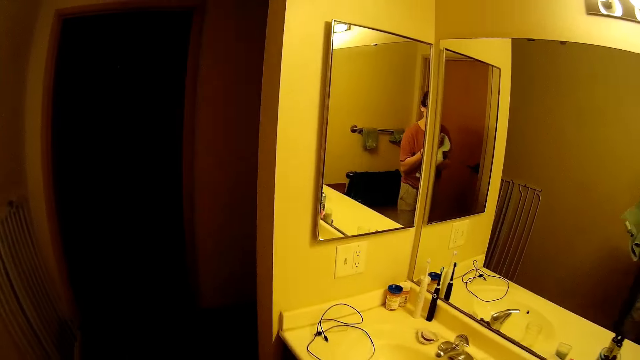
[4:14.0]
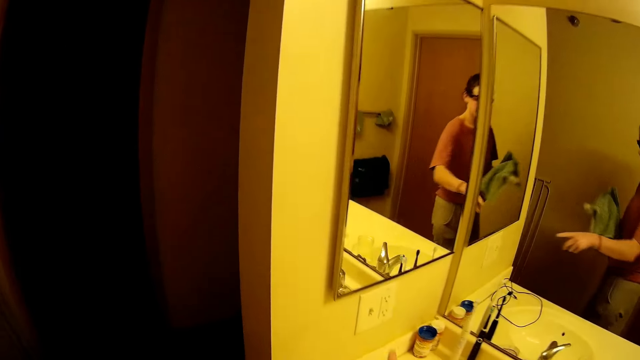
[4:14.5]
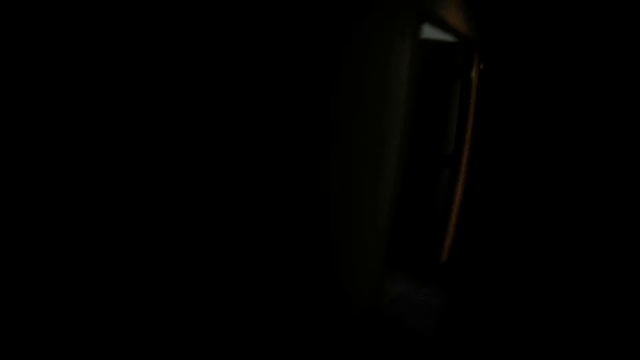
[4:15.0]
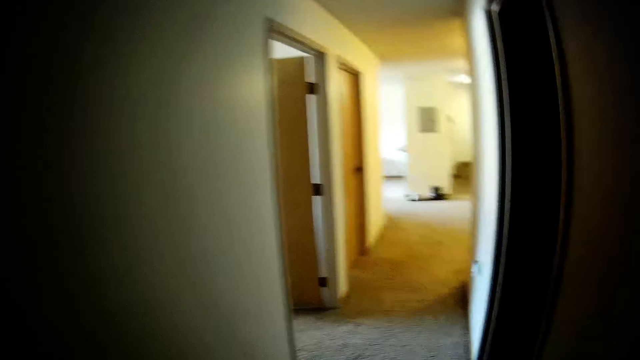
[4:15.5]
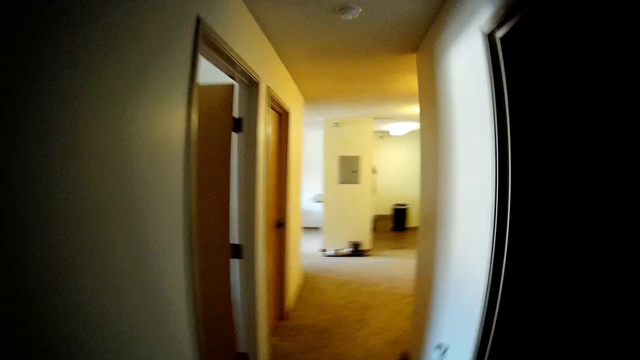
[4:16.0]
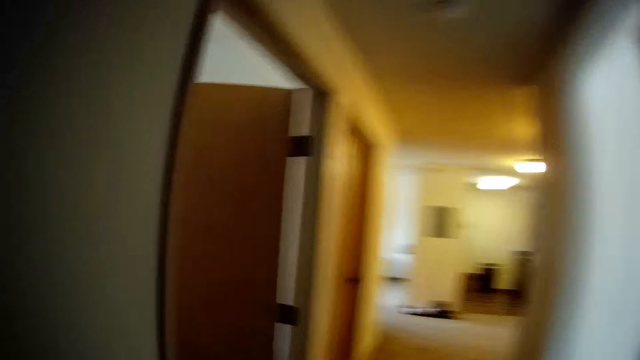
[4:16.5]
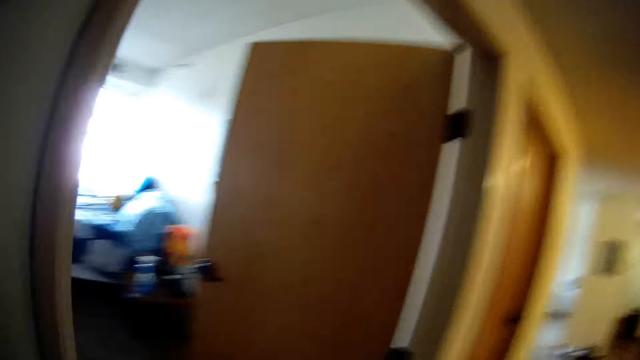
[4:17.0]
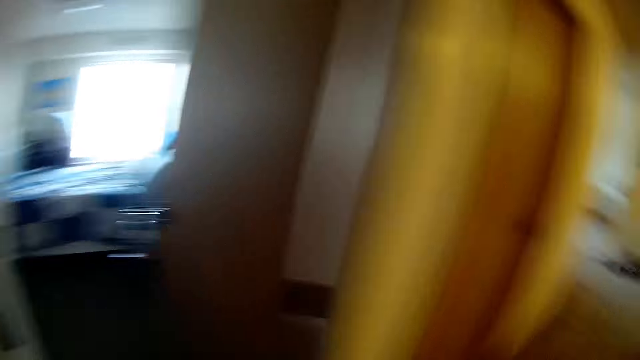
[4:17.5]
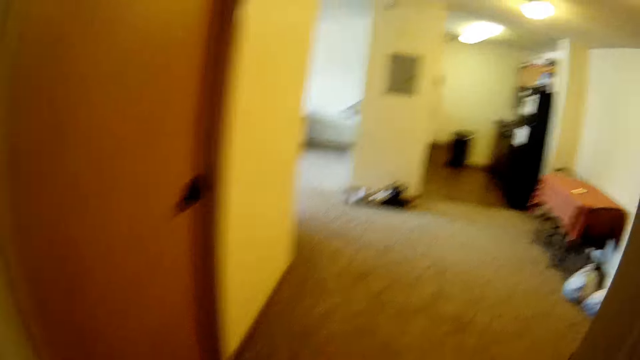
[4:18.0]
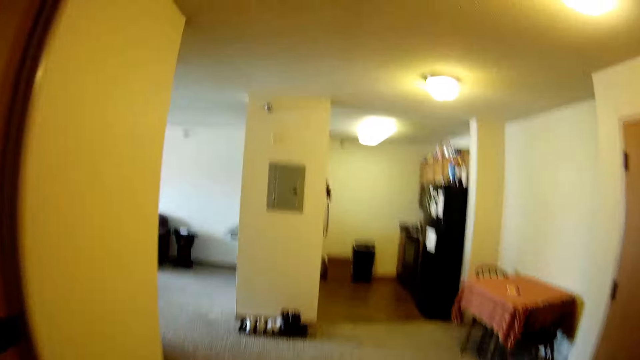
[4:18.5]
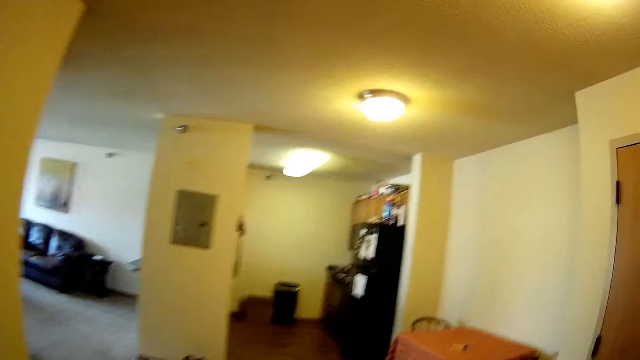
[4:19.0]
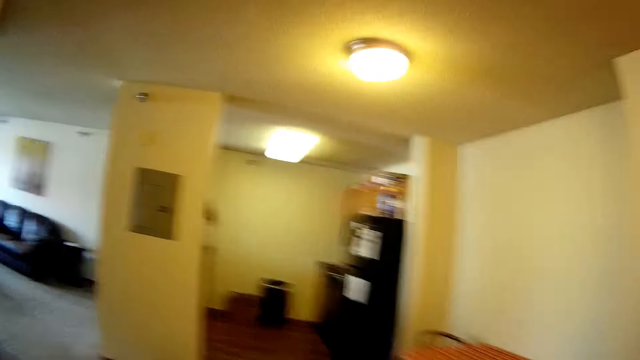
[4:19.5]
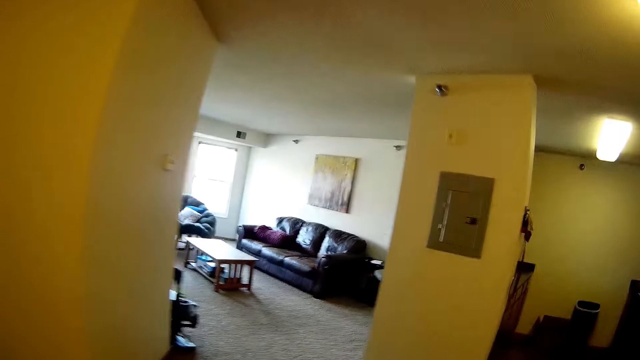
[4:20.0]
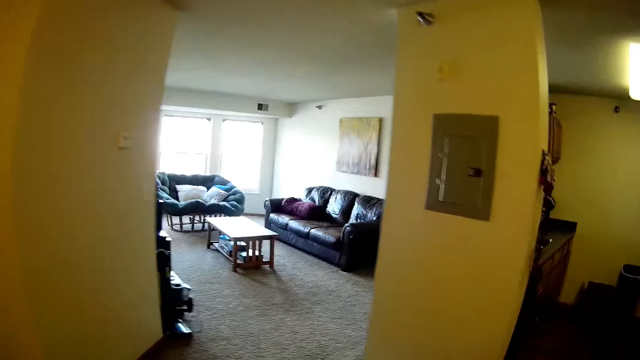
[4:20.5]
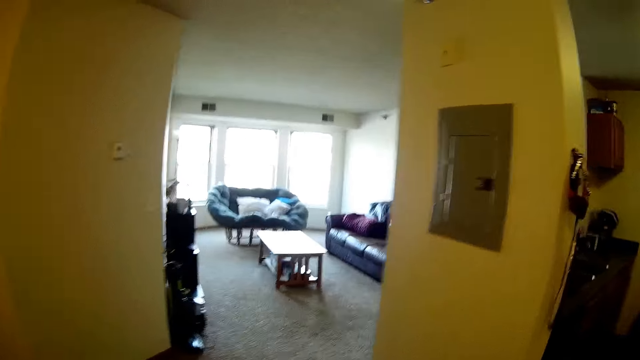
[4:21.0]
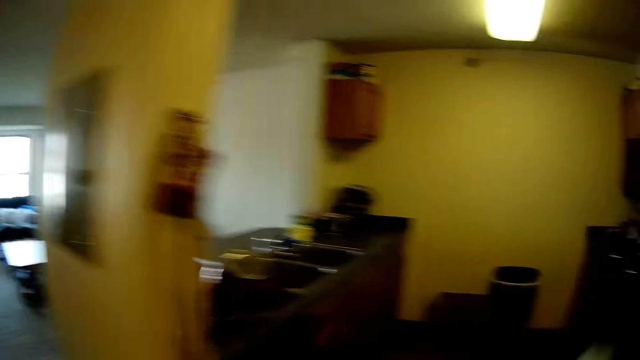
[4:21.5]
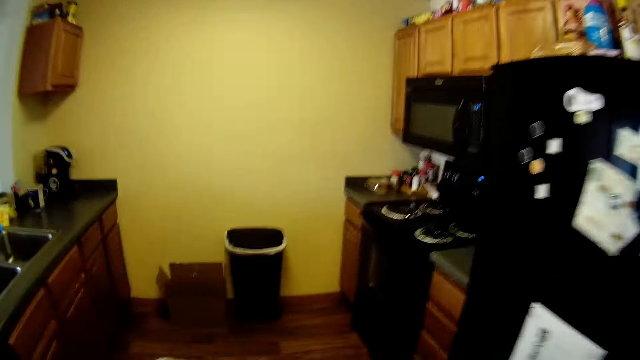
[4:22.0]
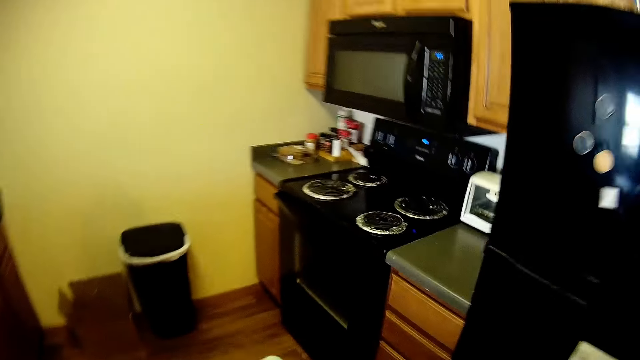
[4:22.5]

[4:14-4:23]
The camera wearer turns off the light switch in the room. They open the door. They walk around. They walk towards the kitchen.

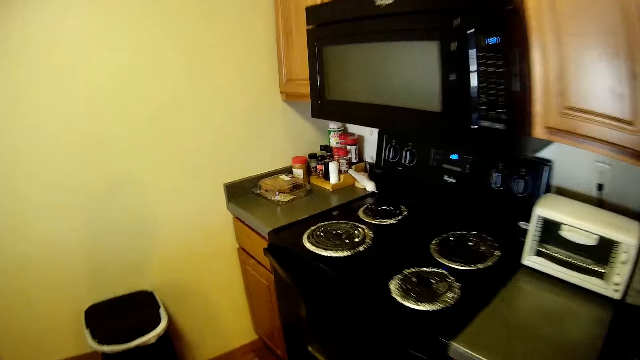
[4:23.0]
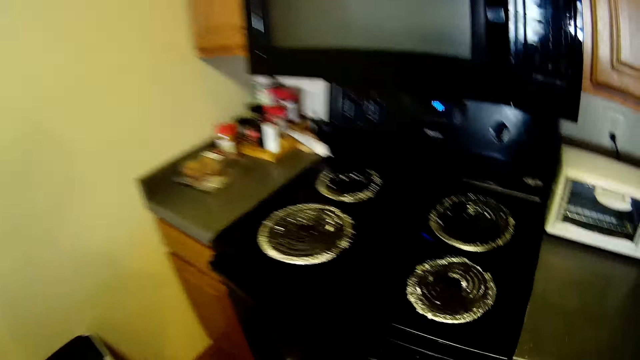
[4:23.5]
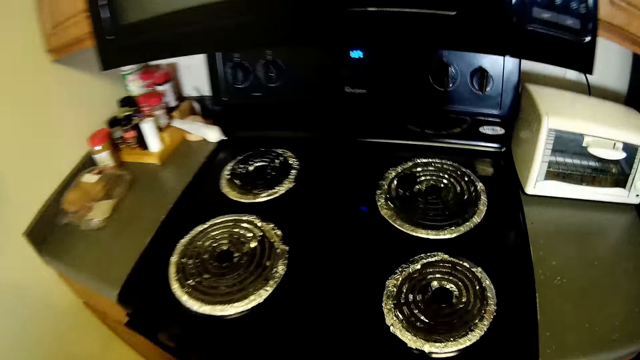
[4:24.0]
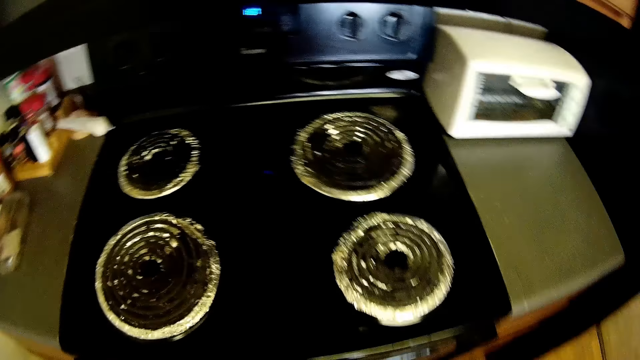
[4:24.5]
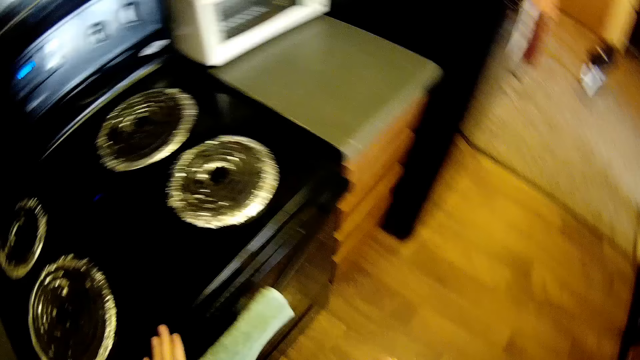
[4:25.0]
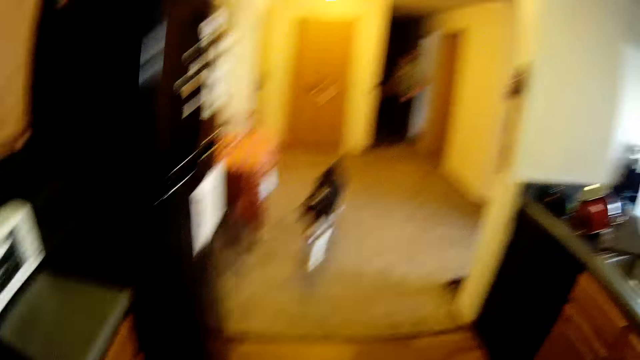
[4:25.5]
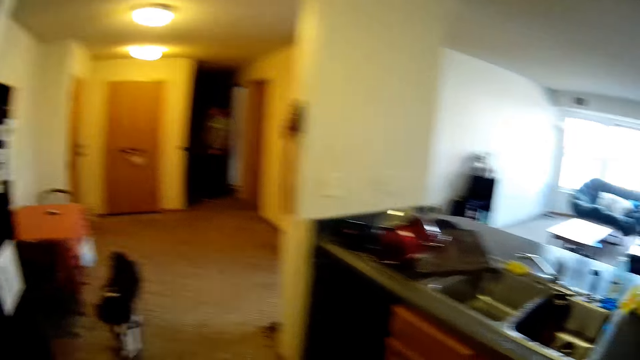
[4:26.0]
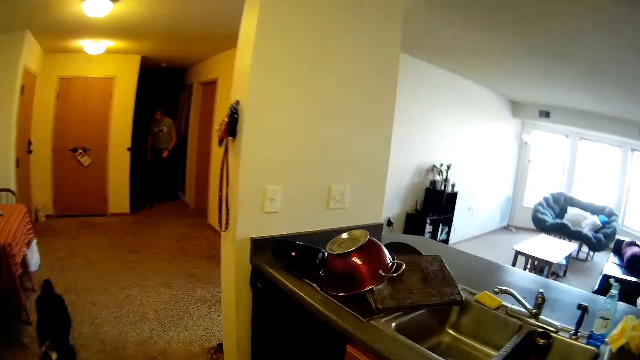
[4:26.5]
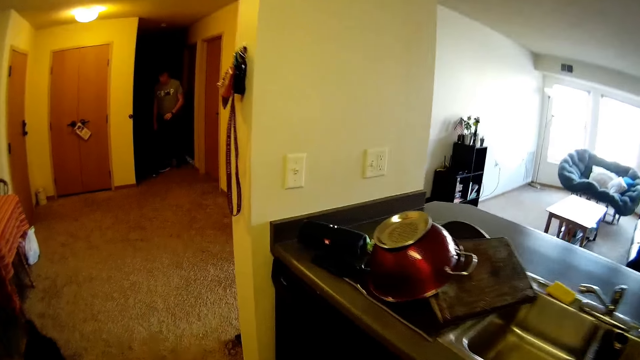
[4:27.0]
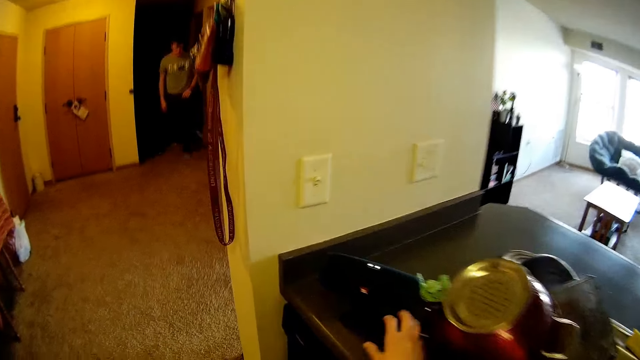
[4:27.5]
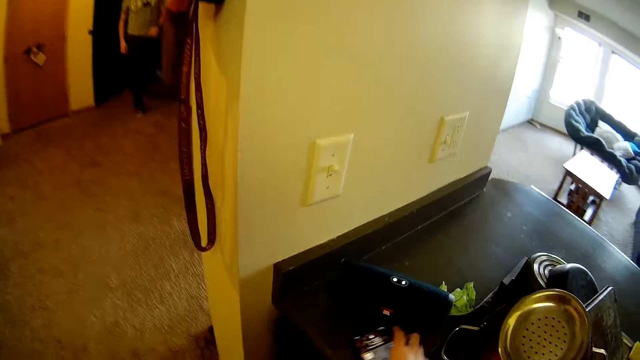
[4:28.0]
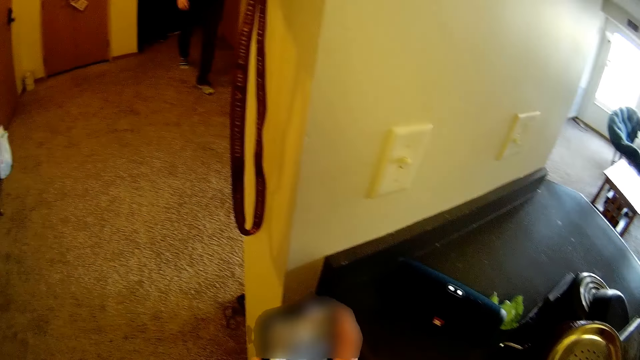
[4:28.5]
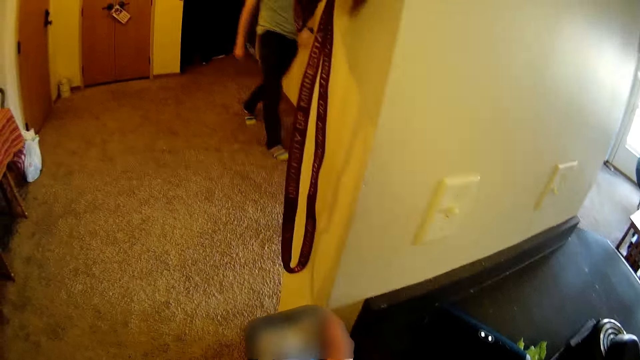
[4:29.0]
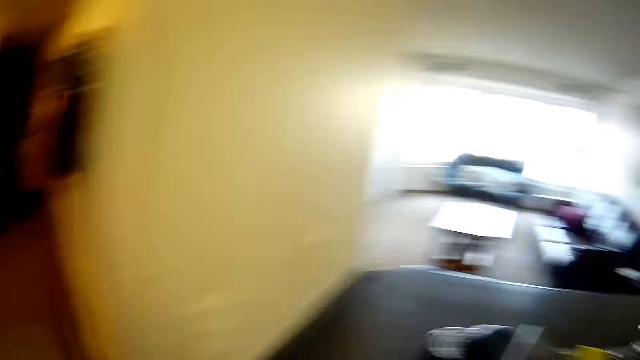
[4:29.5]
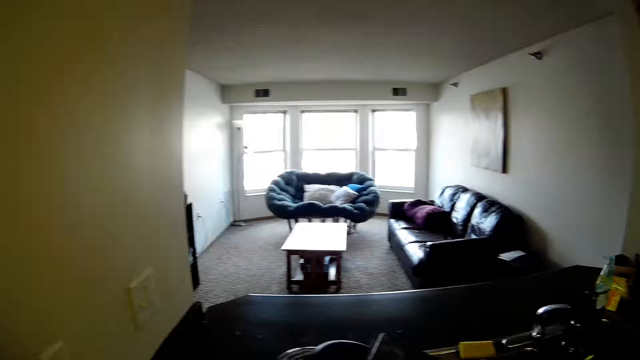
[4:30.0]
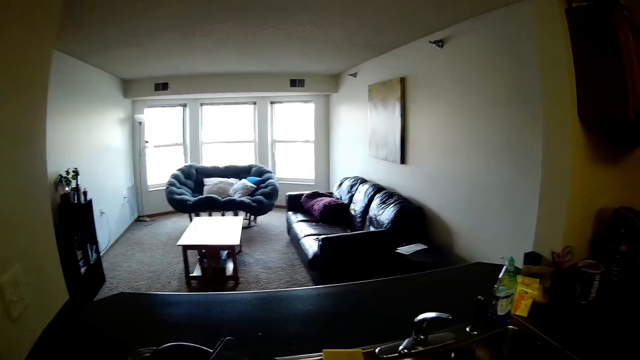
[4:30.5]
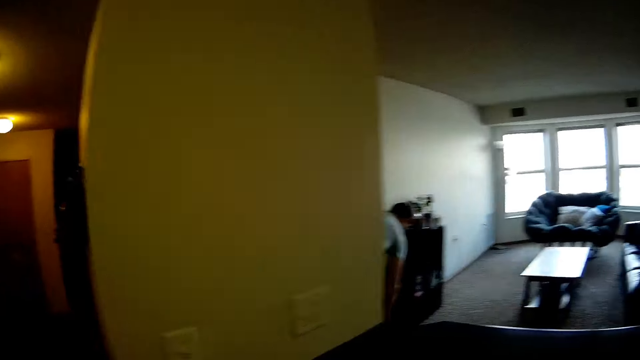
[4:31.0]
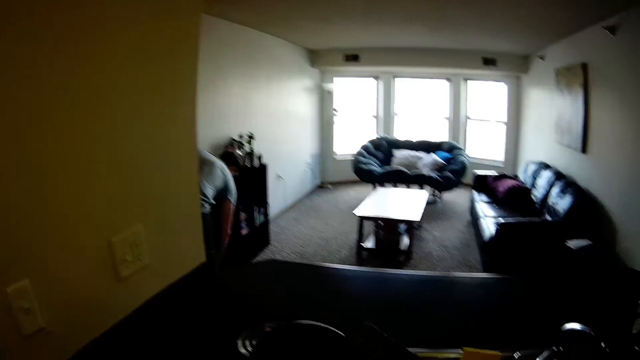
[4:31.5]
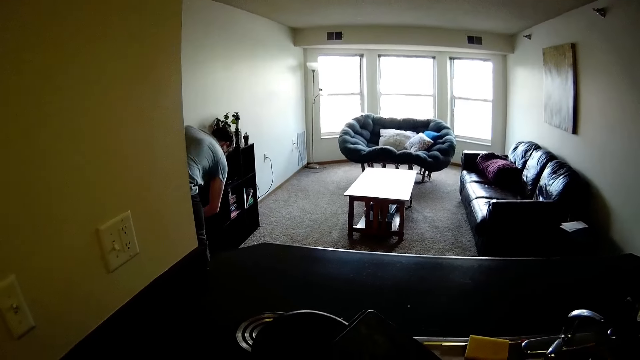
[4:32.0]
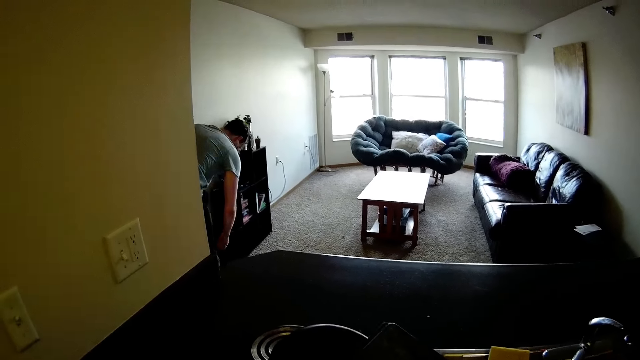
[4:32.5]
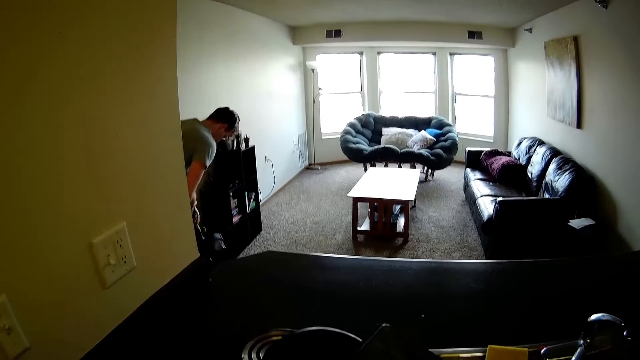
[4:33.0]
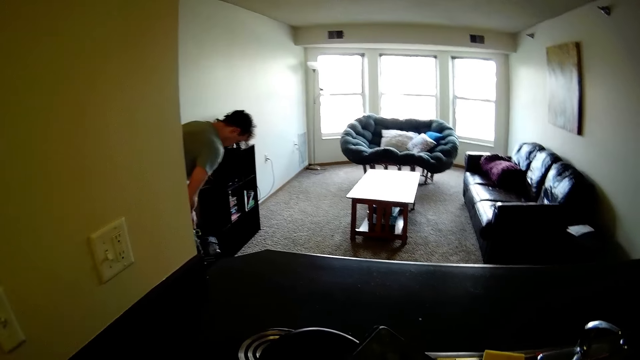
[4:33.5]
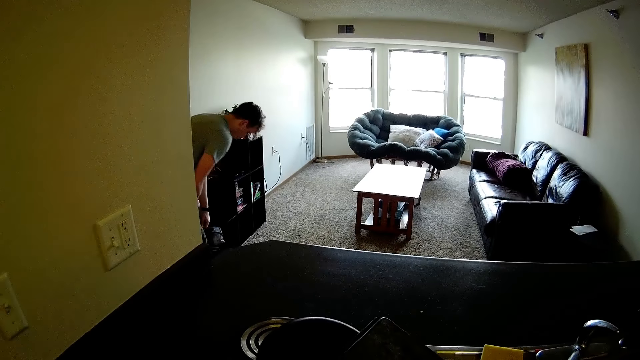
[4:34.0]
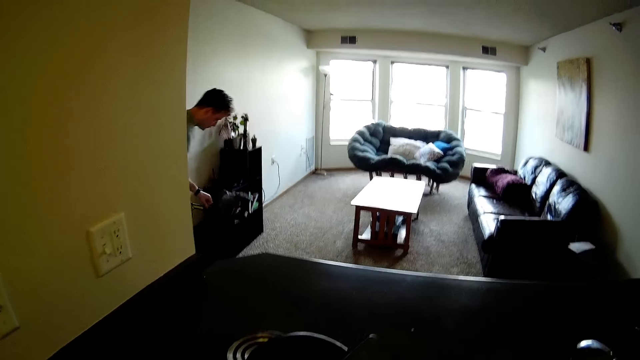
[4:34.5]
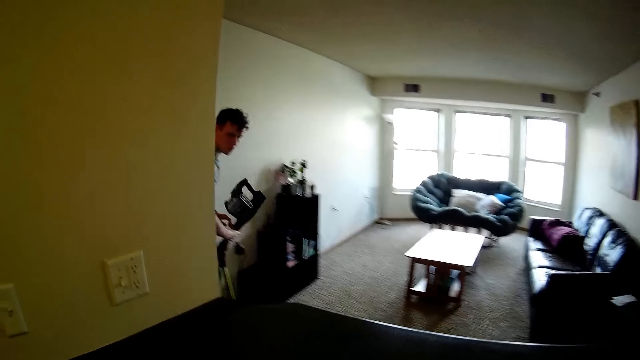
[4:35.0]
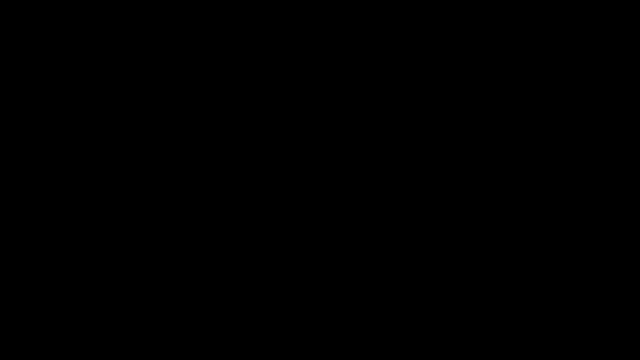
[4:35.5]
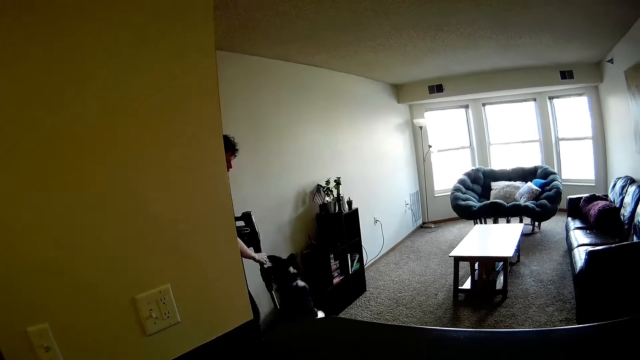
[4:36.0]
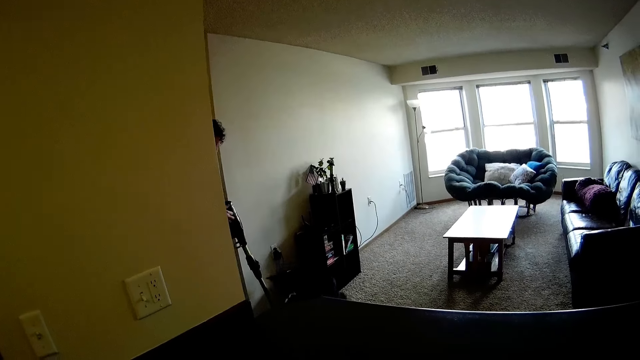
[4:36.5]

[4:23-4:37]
The camera wearer turns around. The dog walks towards the camera wearer. The man closes the room's door. The man walks to the living room. The camera wearer picks up his phone from the kitchen slab. The man walks around the room. The camera wearer looks around. The man picks up a cordless vacuum in the living room. The dog hangs around the man. The man lifts the vacuum cleaner.
